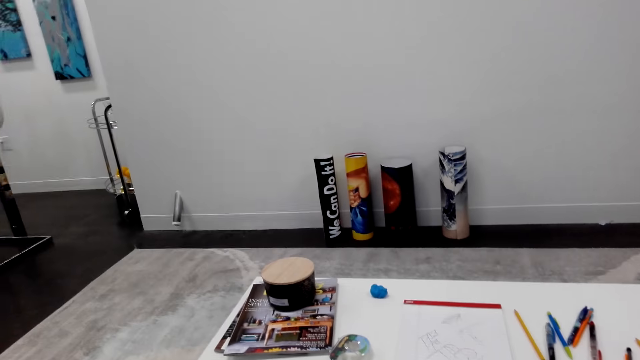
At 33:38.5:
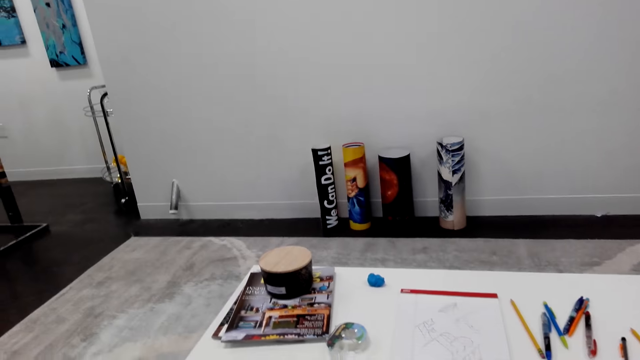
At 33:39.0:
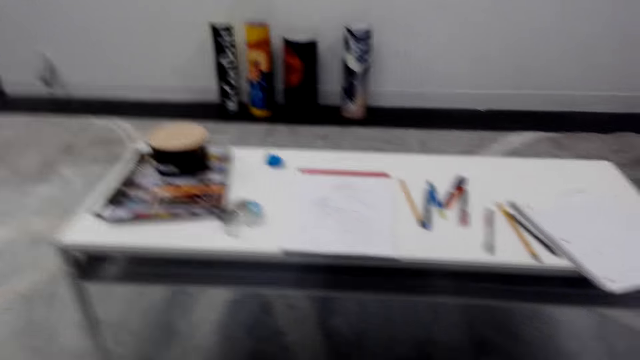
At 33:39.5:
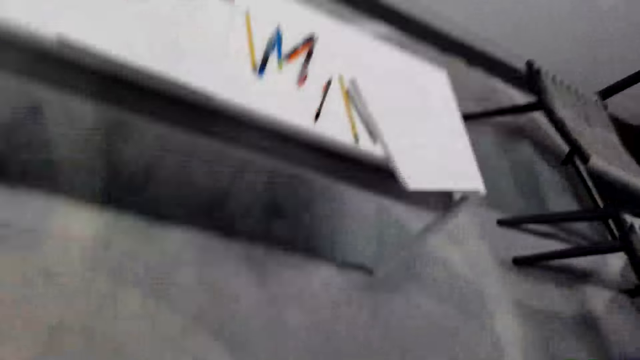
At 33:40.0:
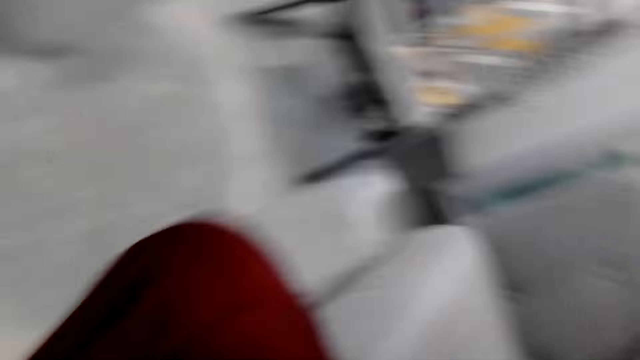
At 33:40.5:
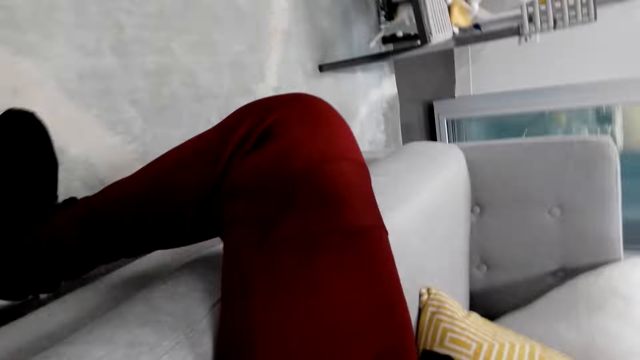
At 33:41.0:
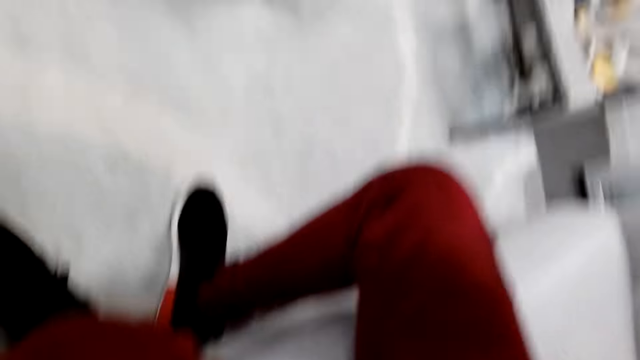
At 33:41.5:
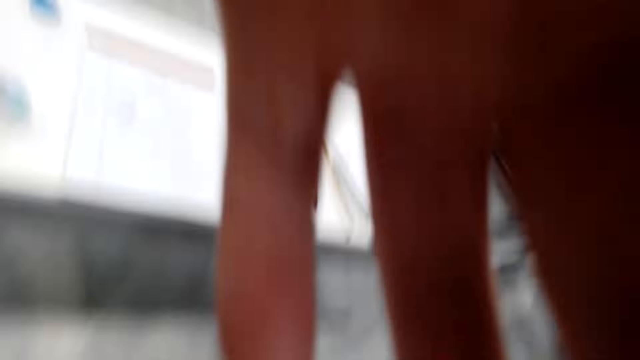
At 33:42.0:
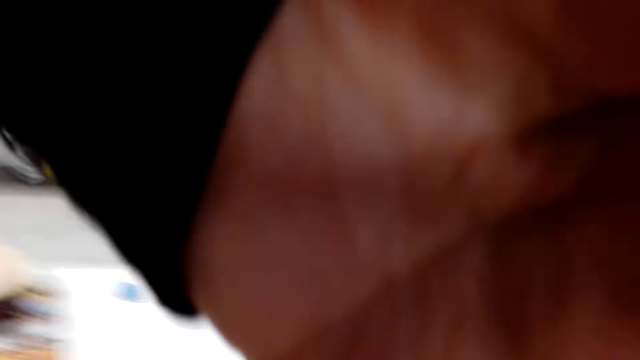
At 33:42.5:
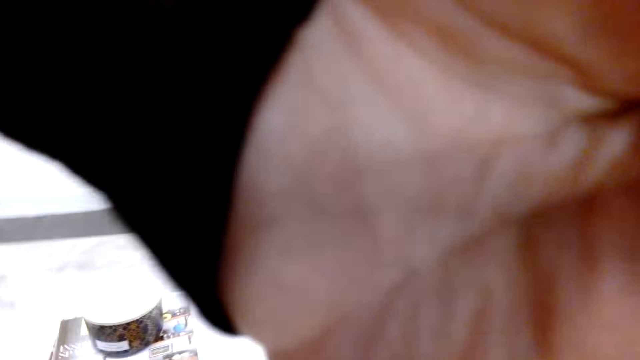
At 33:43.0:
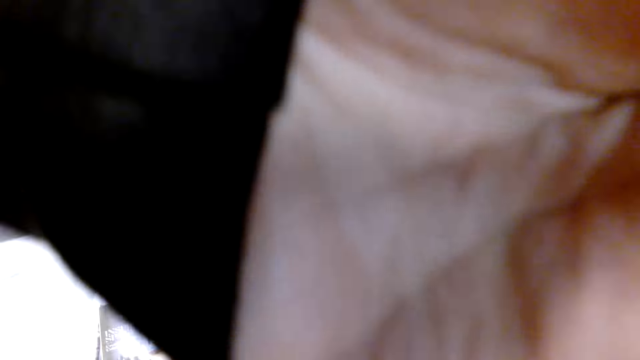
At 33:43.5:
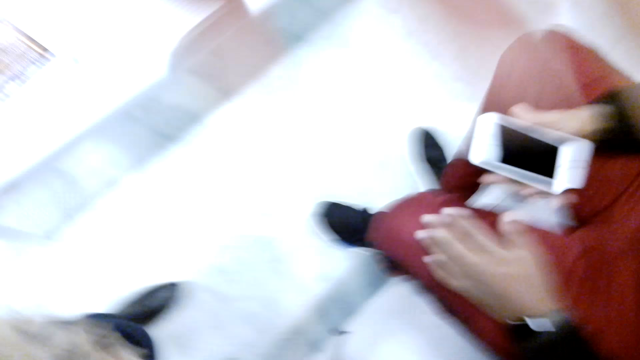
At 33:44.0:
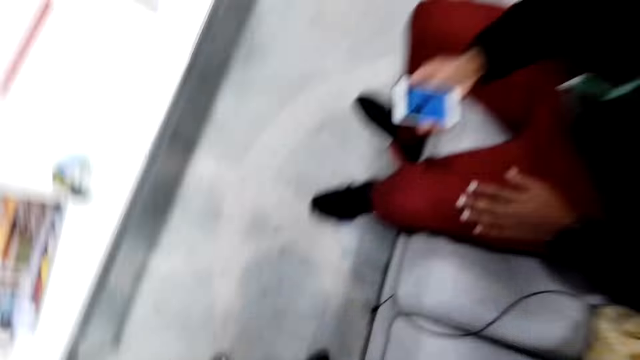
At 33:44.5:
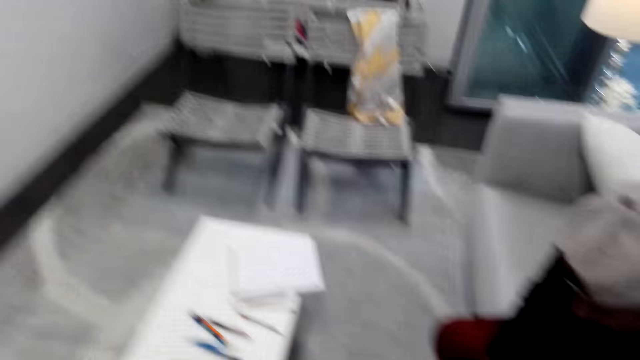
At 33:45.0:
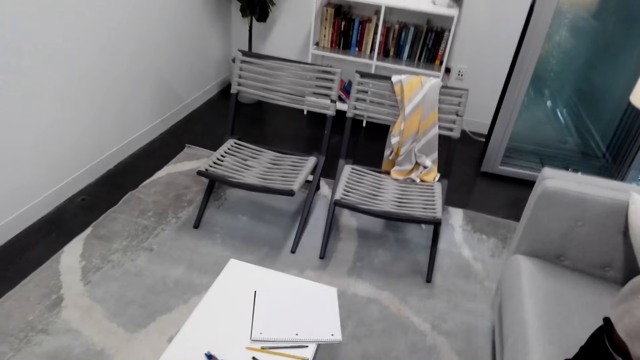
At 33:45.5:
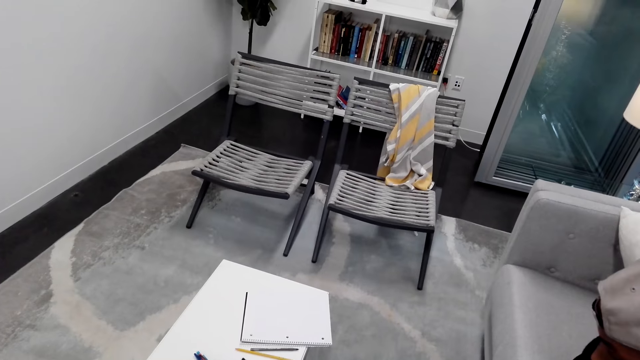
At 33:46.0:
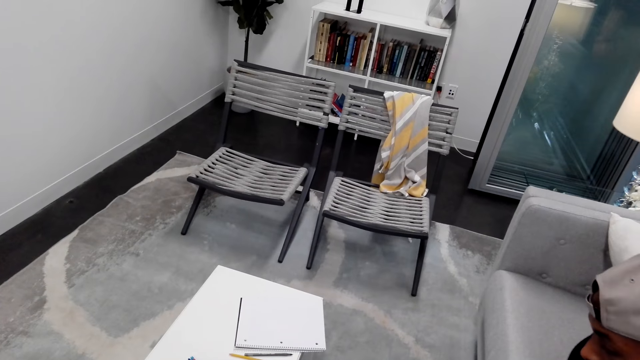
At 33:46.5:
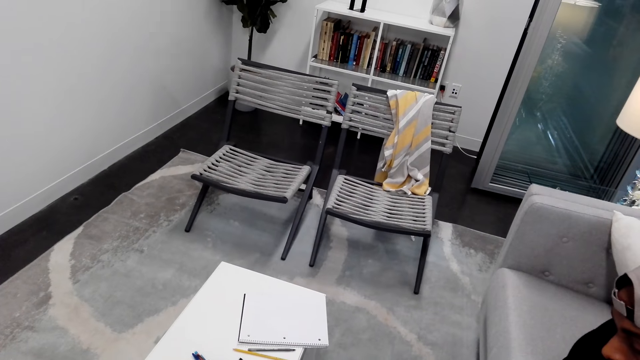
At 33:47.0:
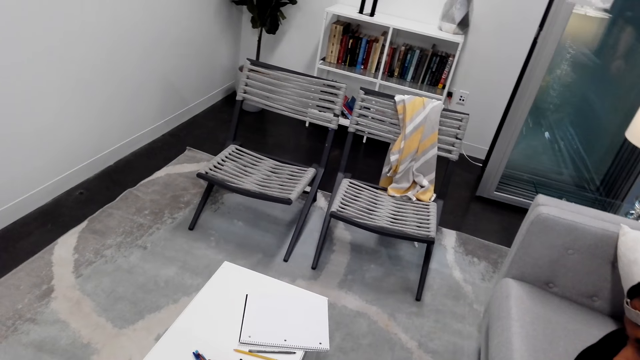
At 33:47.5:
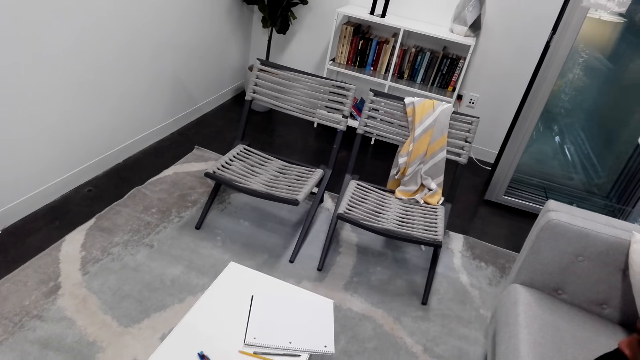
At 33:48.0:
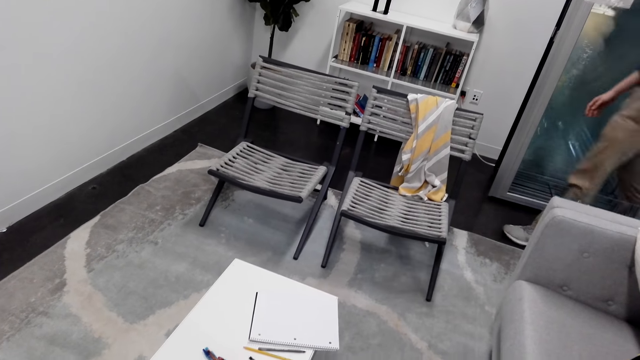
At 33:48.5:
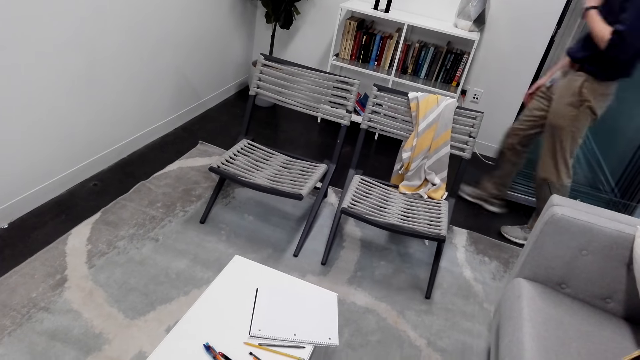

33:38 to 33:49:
The camera wearer adjusts the camera. A man removes the camera. The camera wearer looks around.
